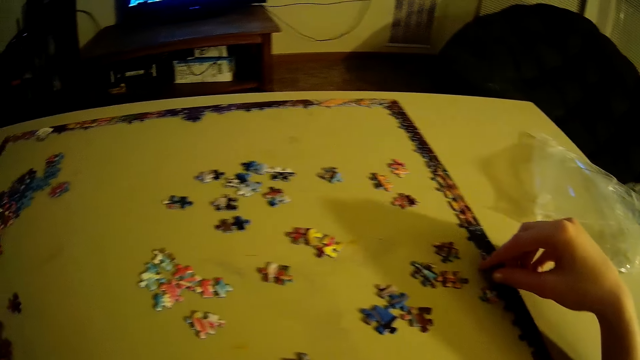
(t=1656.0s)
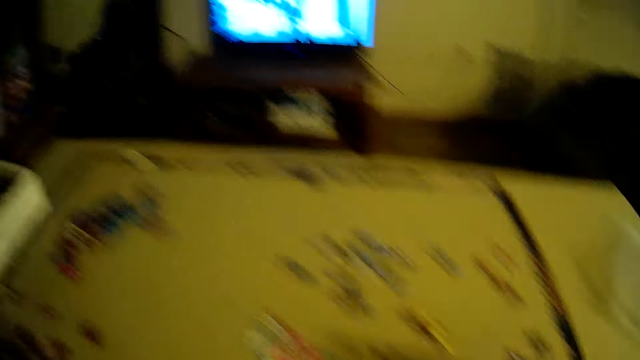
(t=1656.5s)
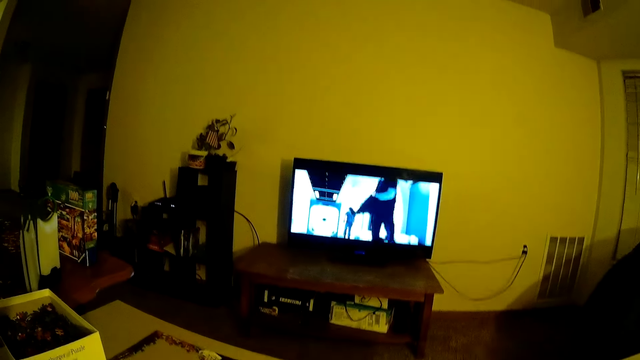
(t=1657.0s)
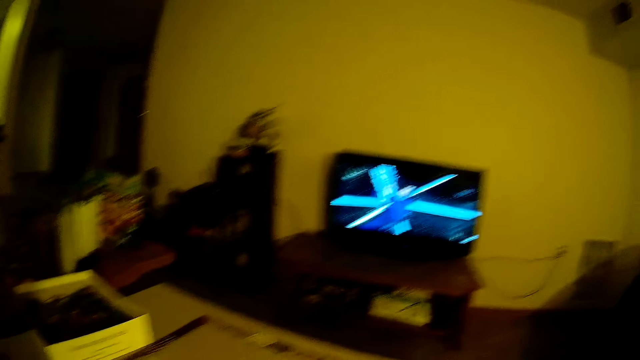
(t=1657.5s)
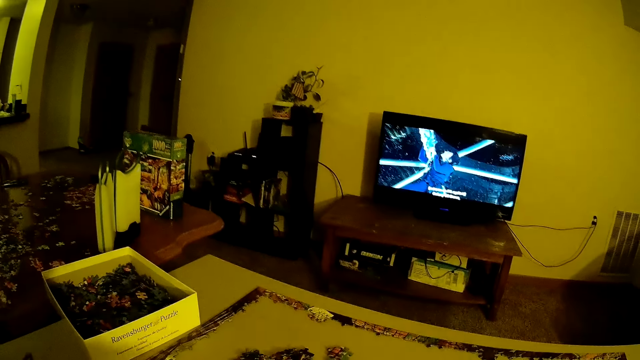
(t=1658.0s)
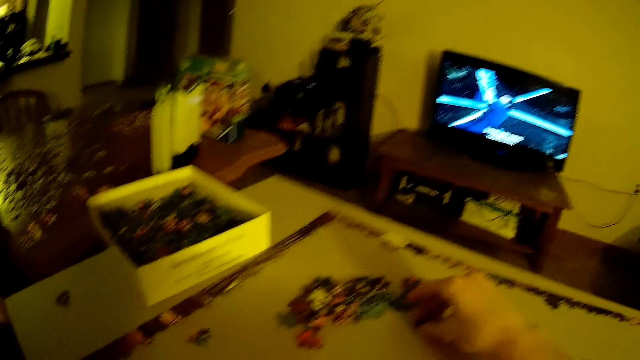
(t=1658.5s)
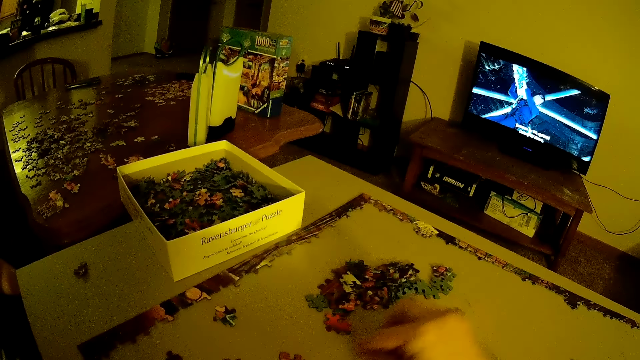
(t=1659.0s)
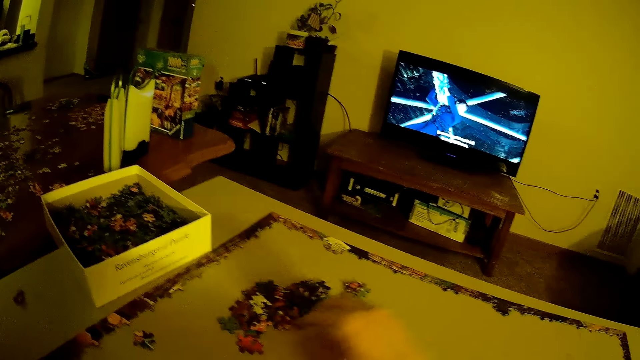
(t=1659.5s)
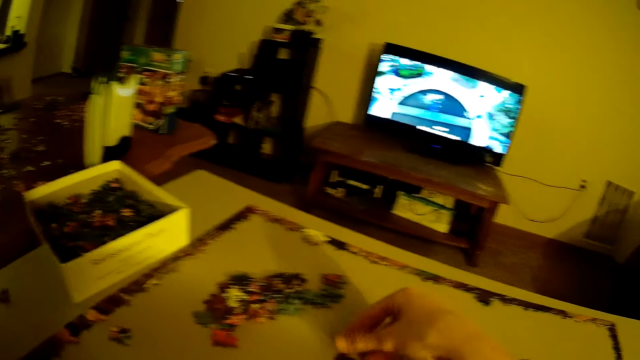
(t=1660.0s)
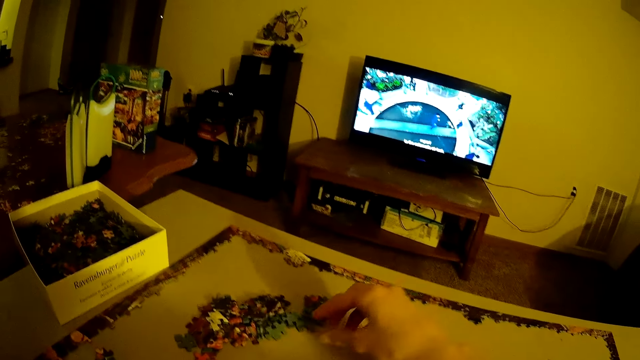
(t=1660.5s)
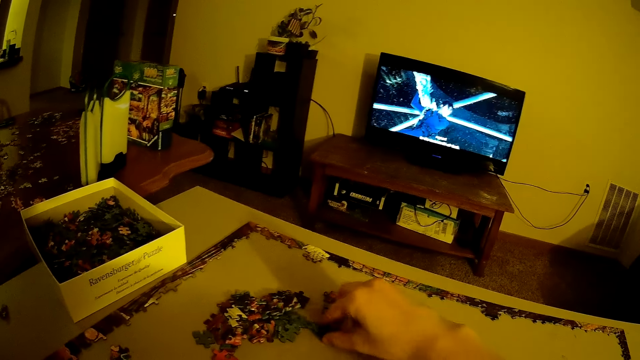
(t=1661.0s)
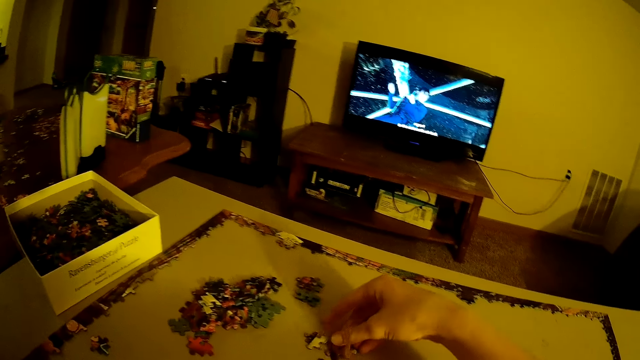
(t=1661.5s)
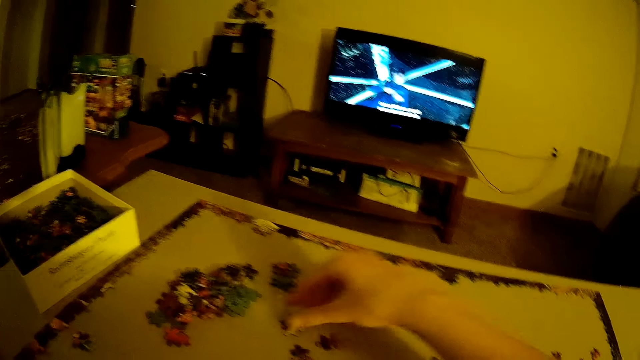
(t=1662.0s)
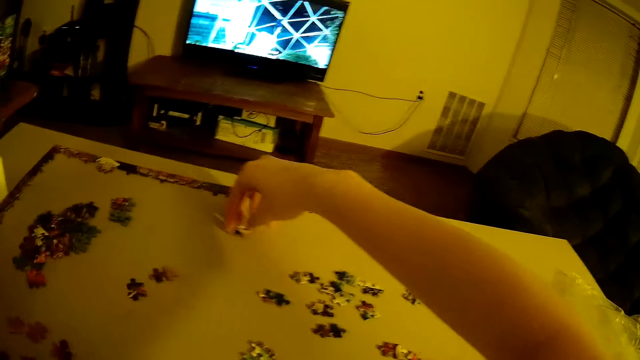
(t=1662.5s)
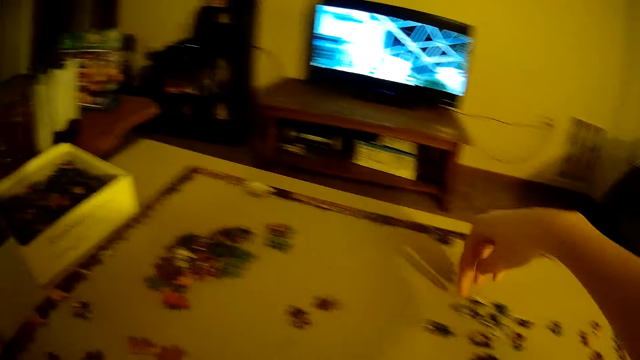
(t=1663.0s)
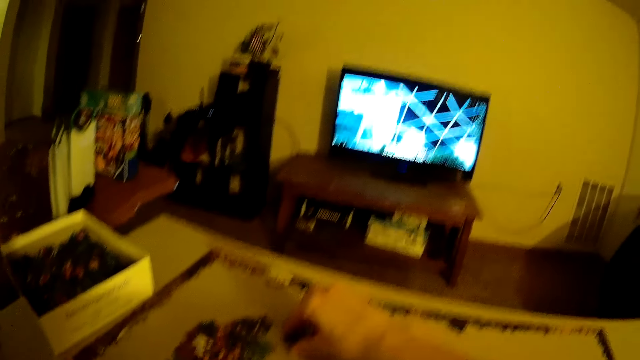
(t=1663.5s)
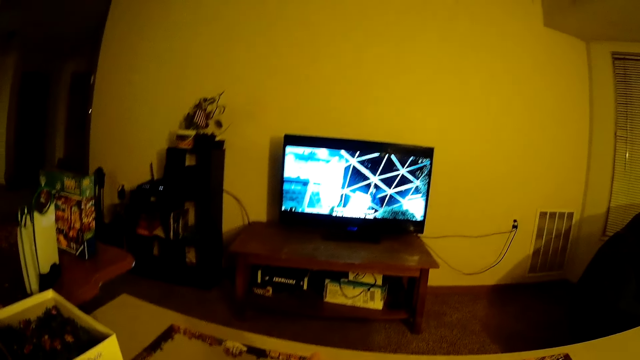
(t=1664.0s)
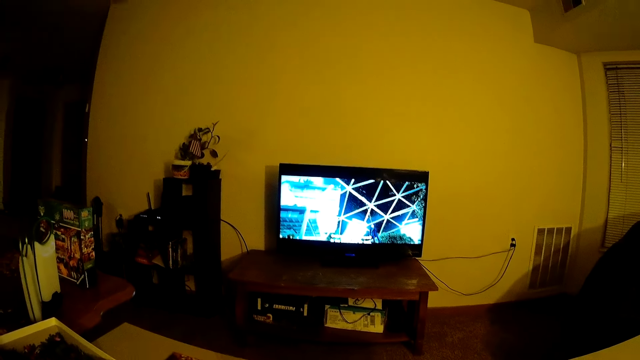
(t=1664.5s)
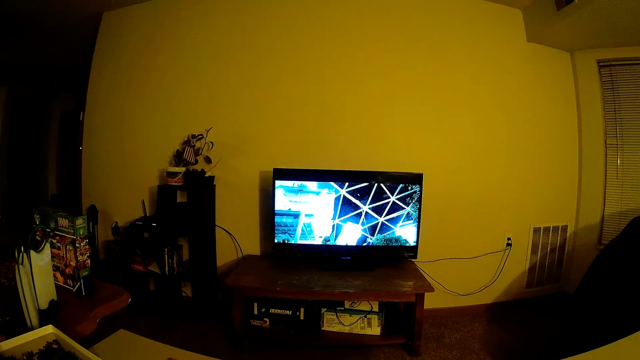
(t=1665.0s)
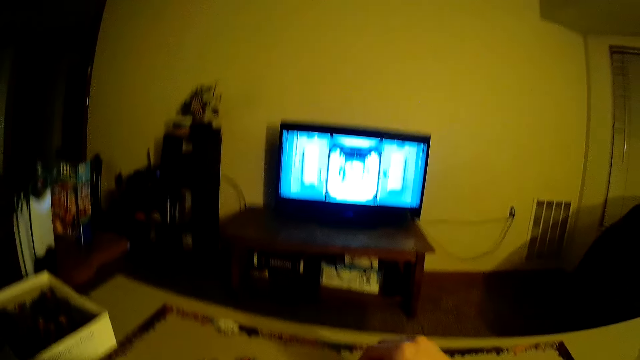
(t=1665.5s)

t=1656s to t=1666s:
The camera wearer holds cards on the table. They slide a card on the table.

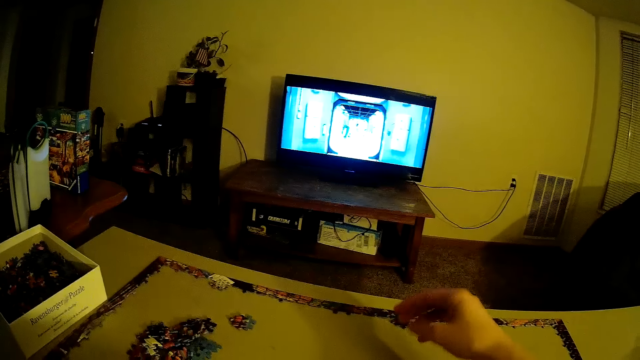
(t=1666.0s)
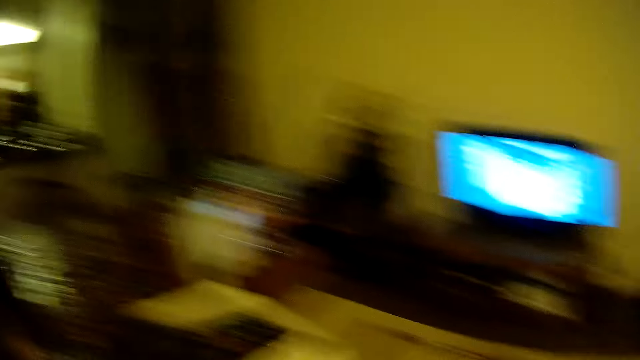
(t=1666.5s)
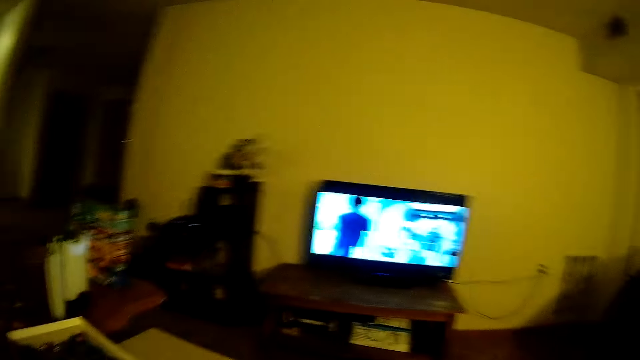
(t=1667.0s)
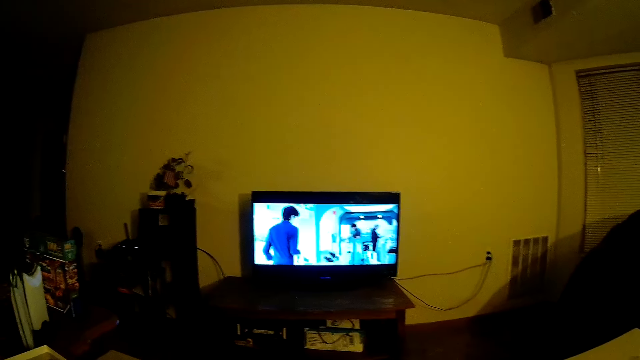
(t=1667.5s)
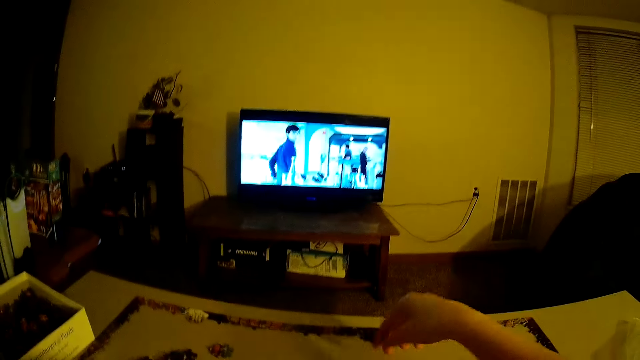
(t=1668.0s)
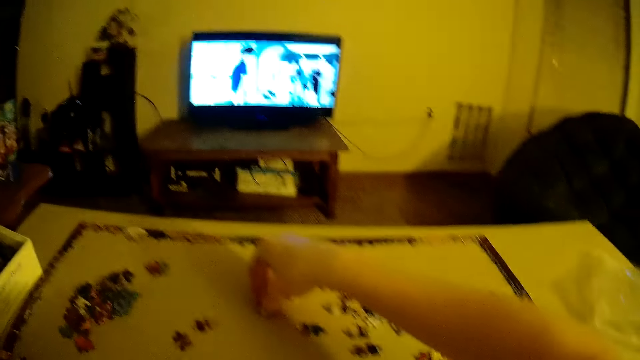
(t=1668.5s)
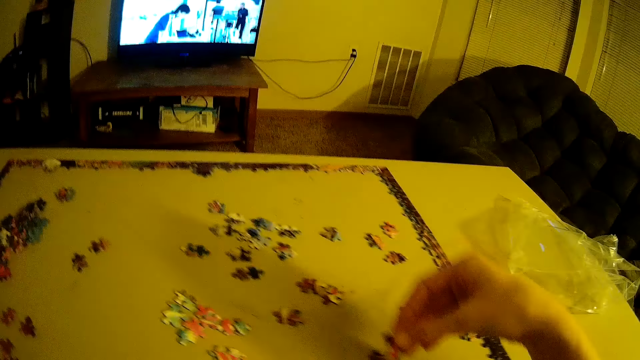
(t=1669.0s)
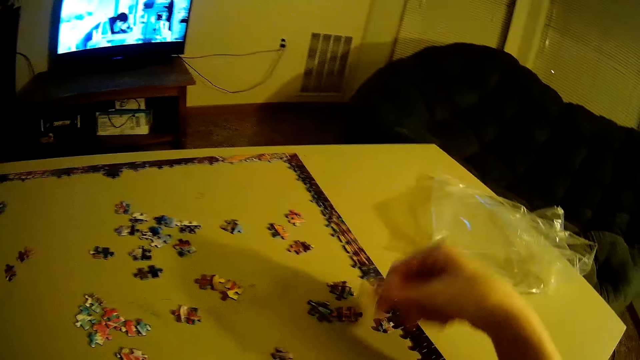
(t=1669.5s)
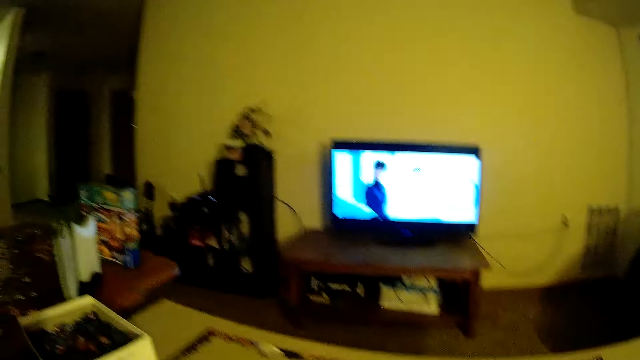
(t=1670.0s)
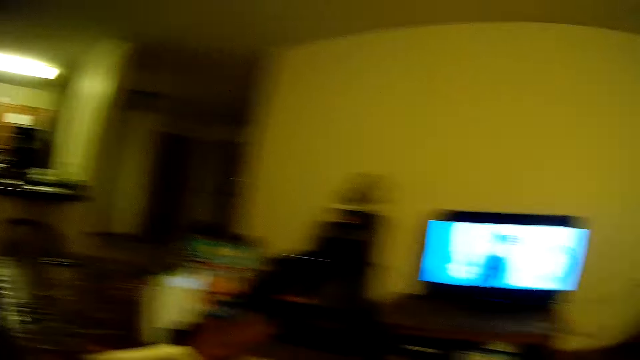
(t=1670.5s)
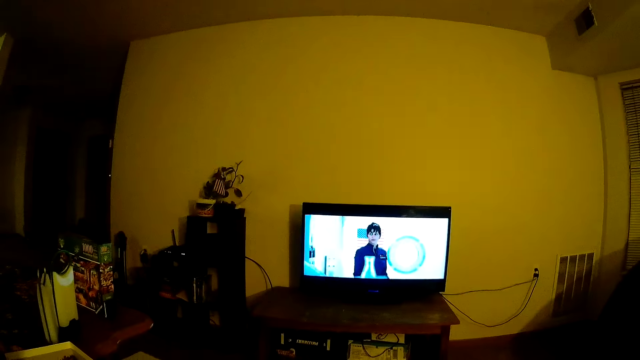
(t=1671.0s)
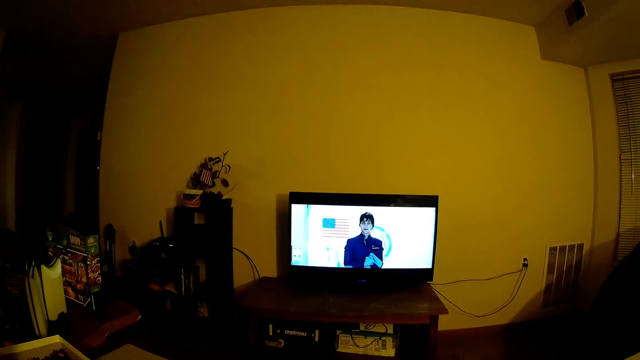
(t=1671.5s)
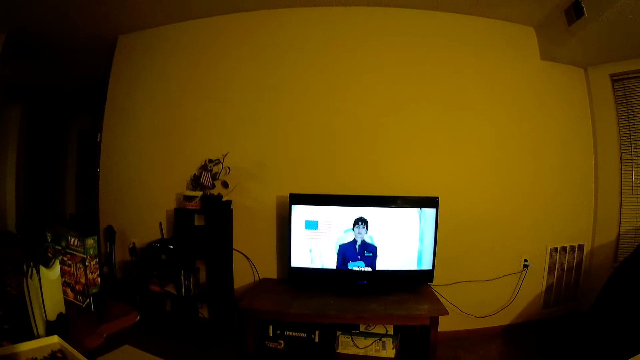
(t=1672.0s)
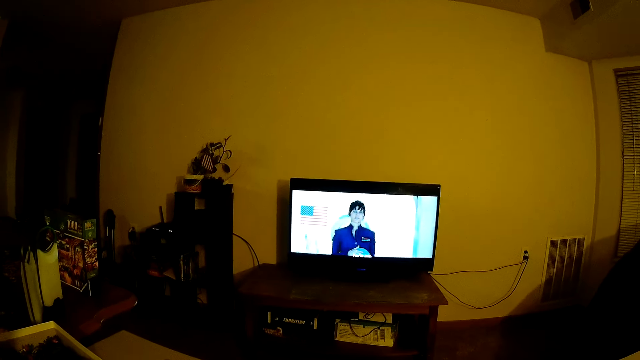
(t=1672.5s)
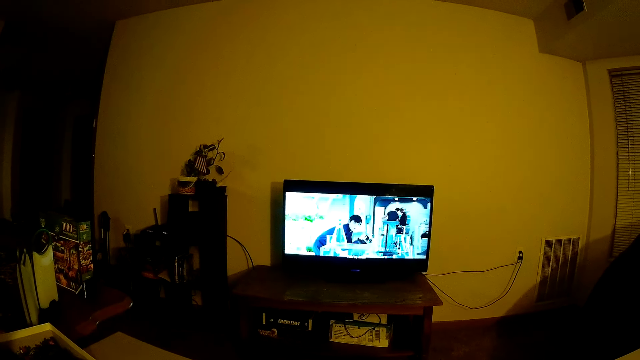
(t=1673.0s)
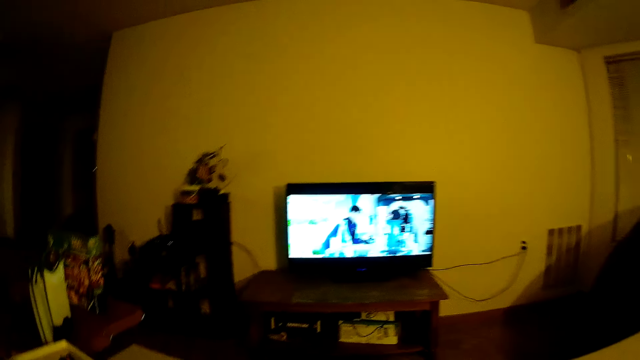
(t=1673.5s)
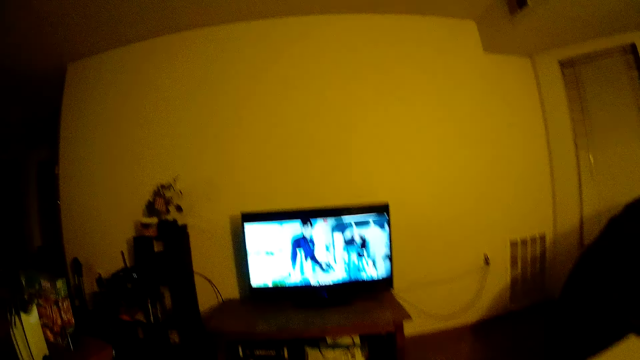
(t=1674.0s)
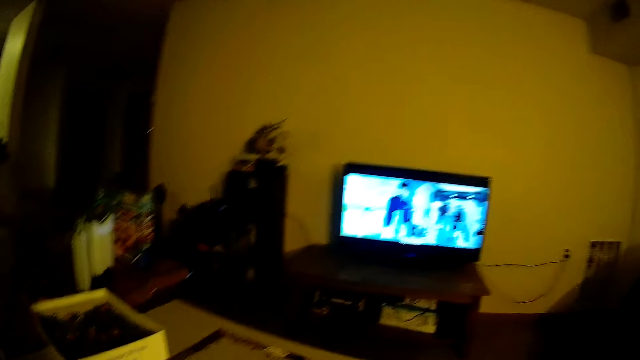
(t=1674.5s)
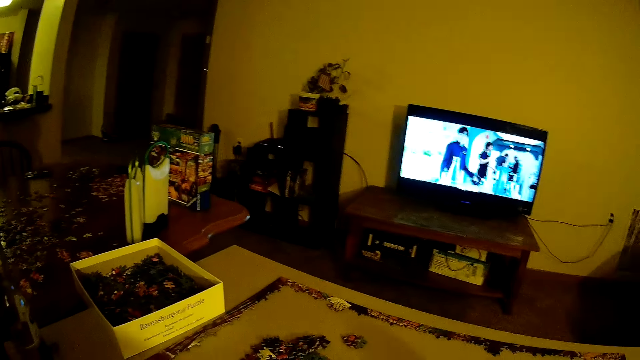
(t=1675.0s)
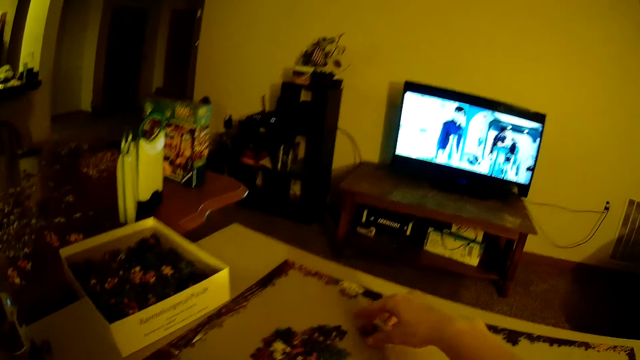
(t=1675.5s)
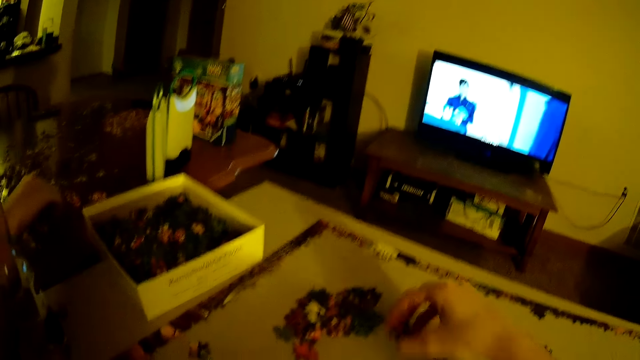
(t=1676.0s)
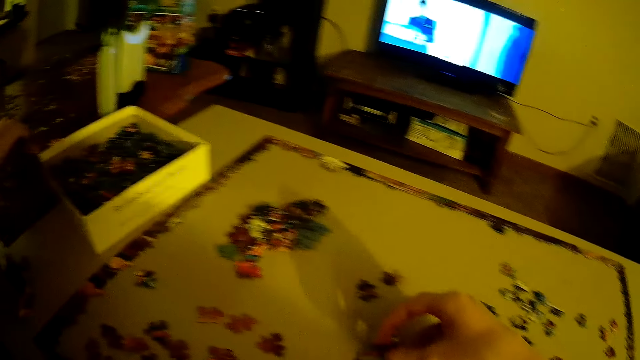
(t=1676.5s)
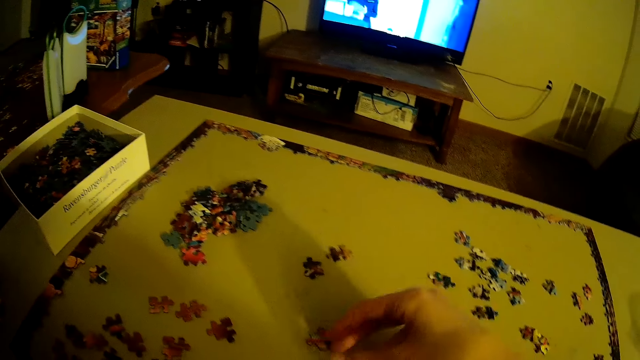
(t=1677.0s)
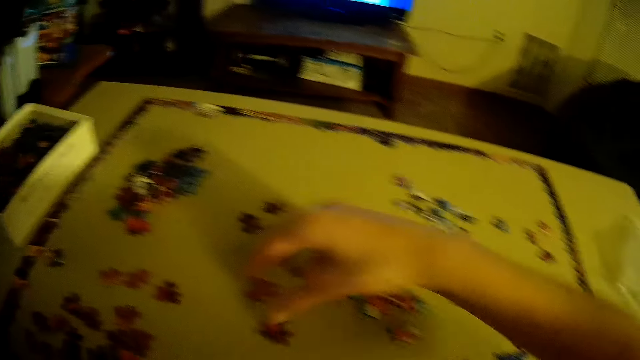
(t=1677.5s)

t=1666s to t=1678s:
The camera wearer picks up a playing card from the table. They drop a card on the table. They watch the television. They assemble the jigsaw. A man assembles the jigsaw. The camera wearer picks up a playing card from the table.
